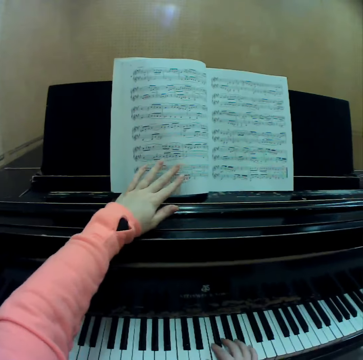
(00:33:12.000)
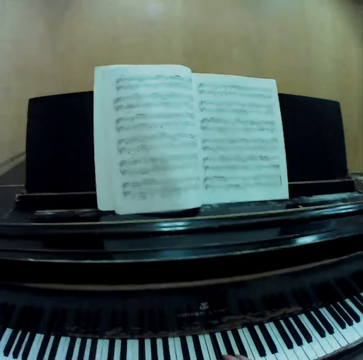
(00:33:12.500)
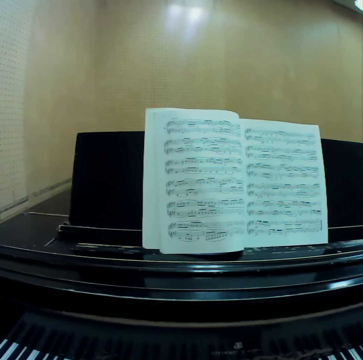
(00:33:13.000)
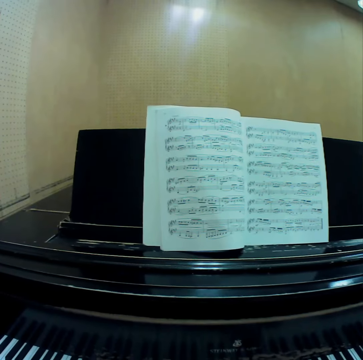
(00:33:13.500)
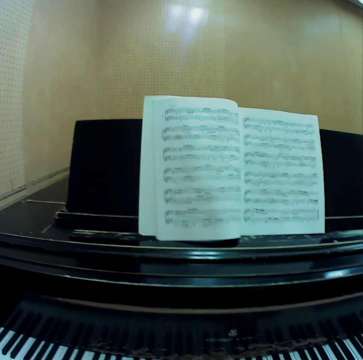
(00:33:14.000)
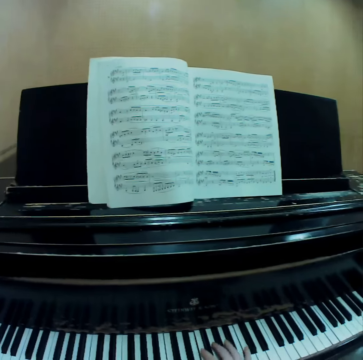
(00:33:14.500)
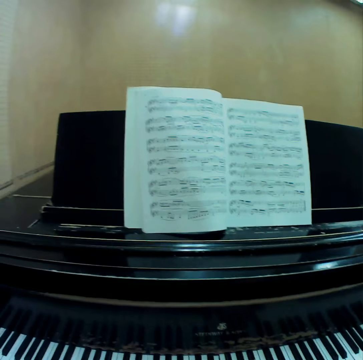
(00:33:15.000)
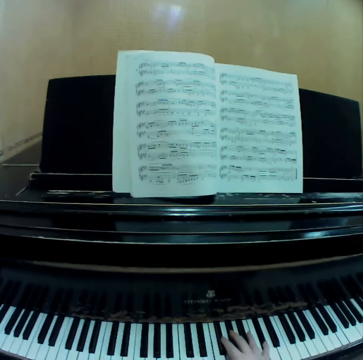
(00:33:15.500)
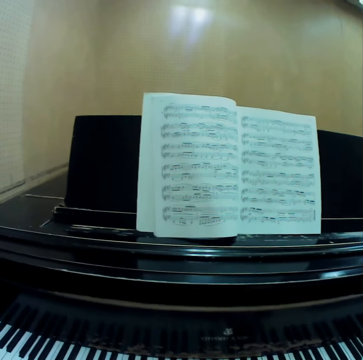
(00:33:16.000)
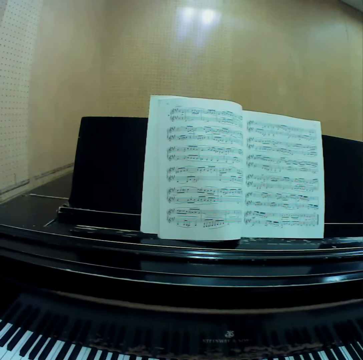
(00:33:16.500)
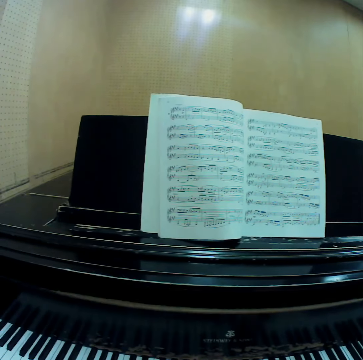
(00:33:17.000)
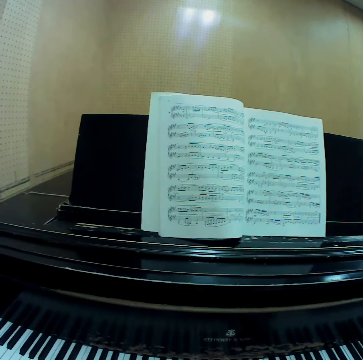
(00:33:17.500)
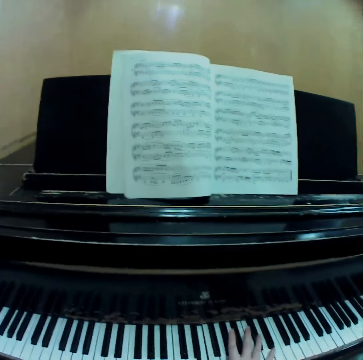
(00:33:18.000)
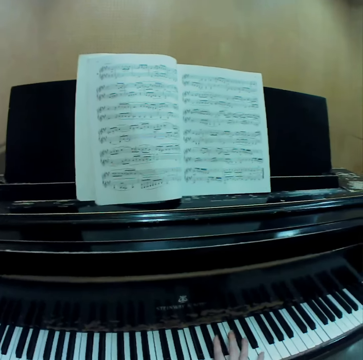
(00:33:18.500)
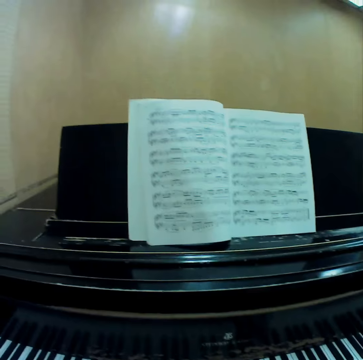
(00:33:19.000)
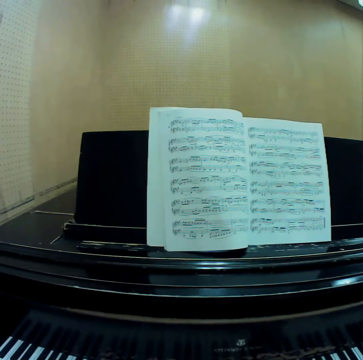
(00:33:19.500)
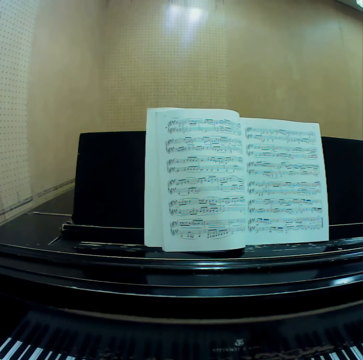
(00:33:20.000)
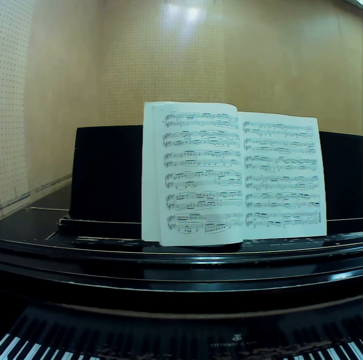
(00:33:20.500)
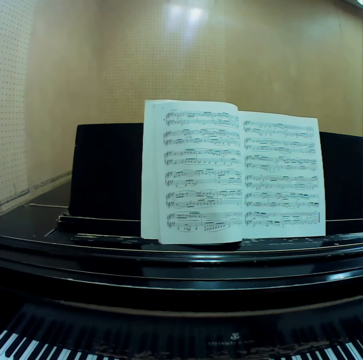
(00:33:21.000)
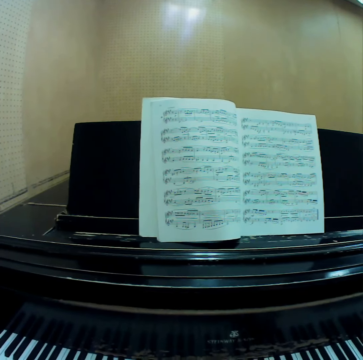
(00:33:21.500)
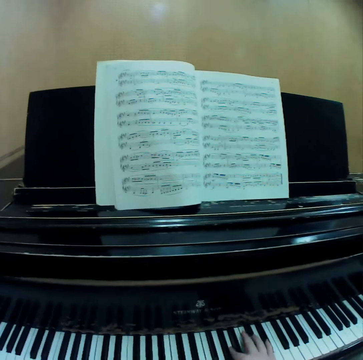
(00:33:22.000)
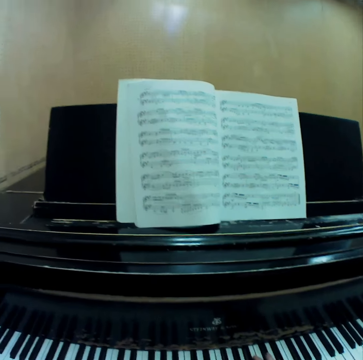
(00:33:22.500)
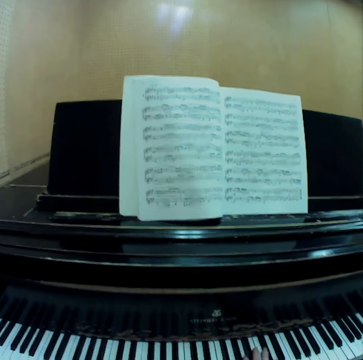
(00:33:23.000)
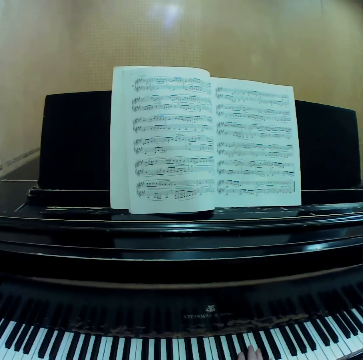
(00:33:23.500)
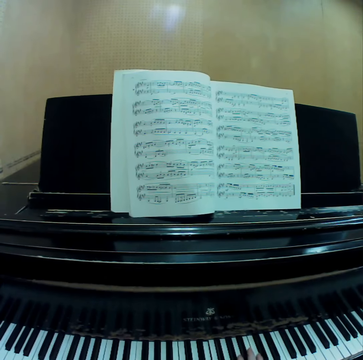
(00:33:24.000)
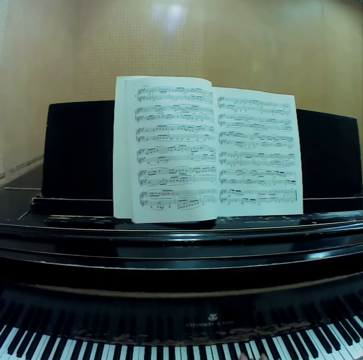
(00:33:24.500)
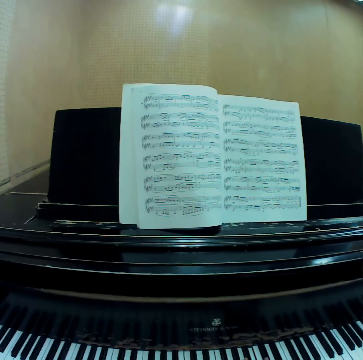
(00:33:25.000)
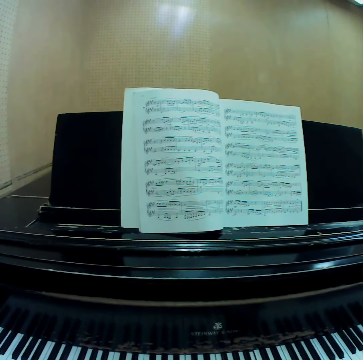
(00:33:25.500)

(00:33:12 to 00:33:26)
The camera wearer places her right hand onto the keyboard of the piano. She lets go of the page, places her left hand onto the keyboard of the piano and plays the piano with both her hands.

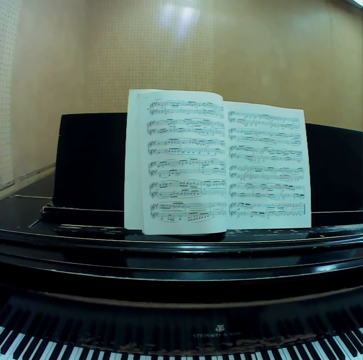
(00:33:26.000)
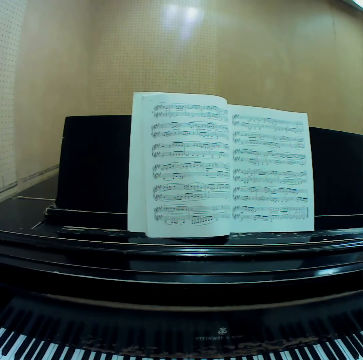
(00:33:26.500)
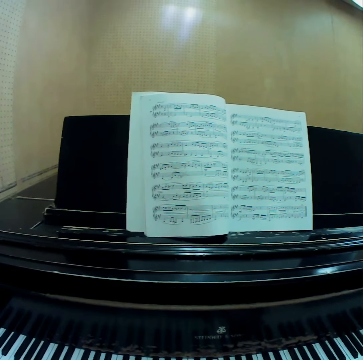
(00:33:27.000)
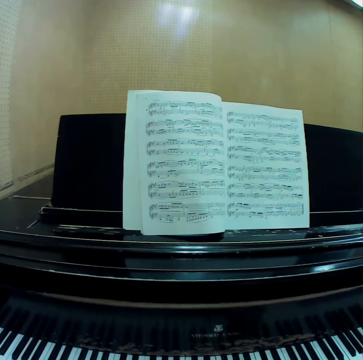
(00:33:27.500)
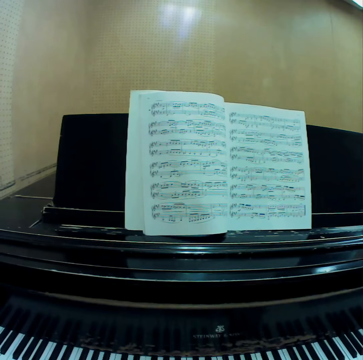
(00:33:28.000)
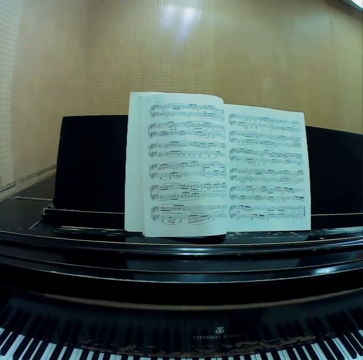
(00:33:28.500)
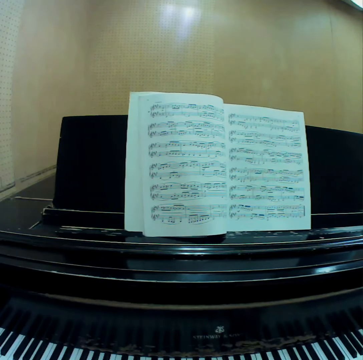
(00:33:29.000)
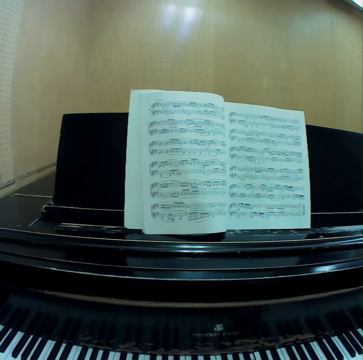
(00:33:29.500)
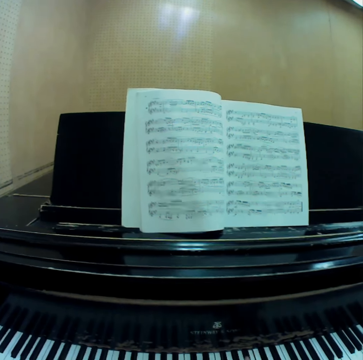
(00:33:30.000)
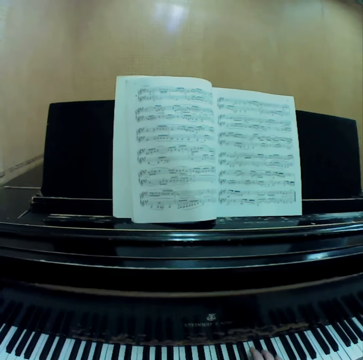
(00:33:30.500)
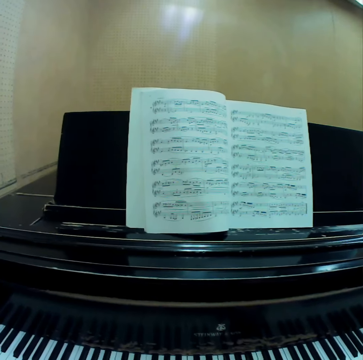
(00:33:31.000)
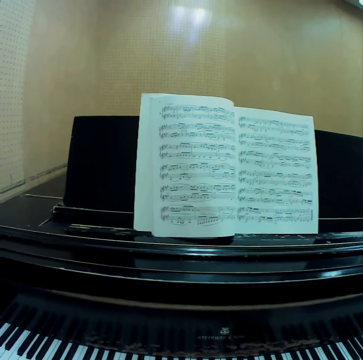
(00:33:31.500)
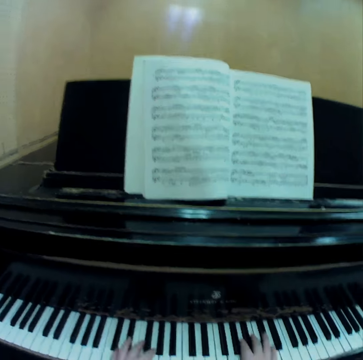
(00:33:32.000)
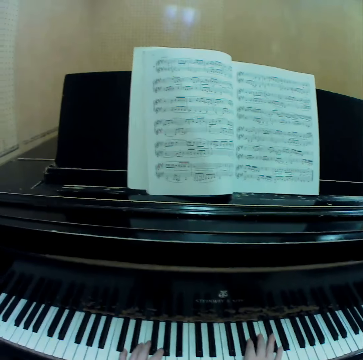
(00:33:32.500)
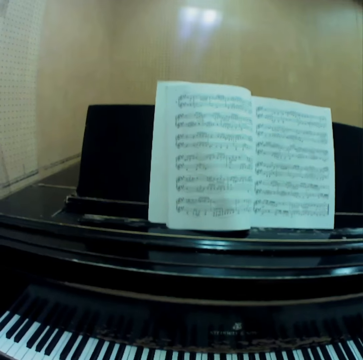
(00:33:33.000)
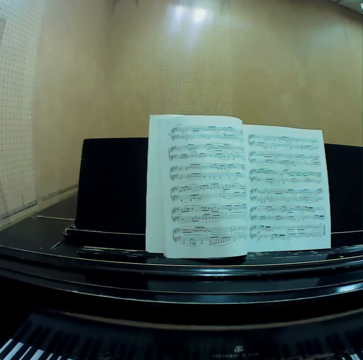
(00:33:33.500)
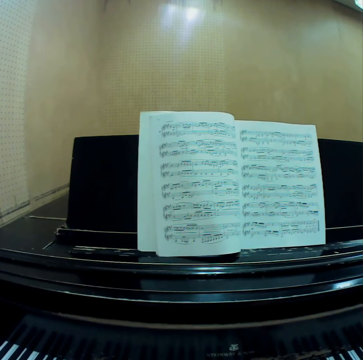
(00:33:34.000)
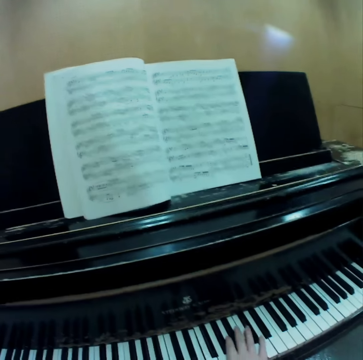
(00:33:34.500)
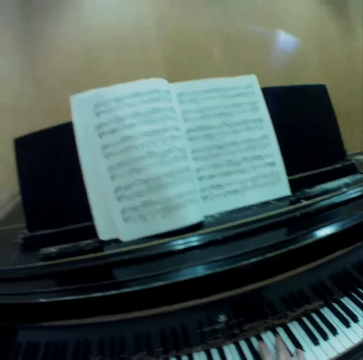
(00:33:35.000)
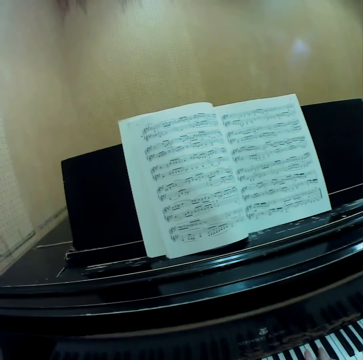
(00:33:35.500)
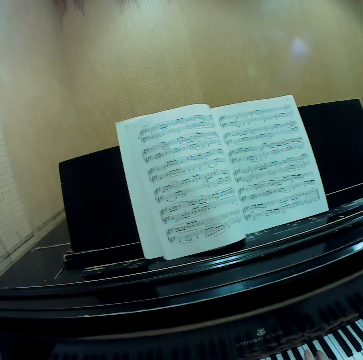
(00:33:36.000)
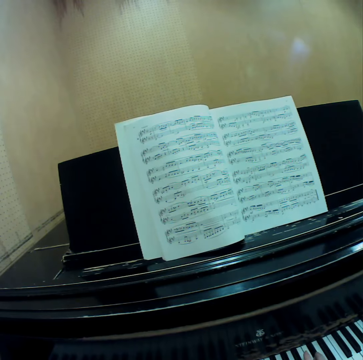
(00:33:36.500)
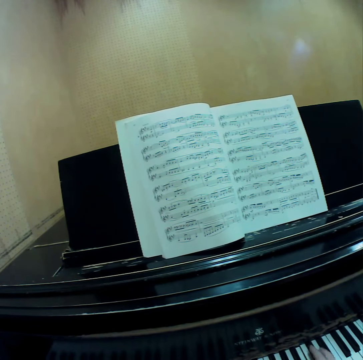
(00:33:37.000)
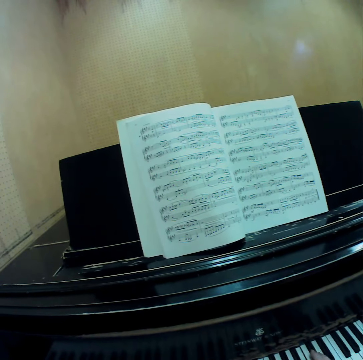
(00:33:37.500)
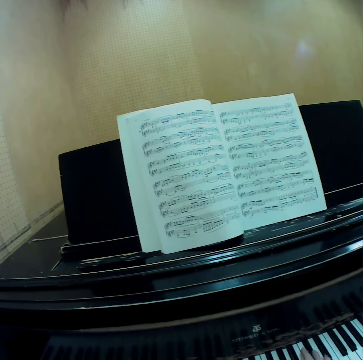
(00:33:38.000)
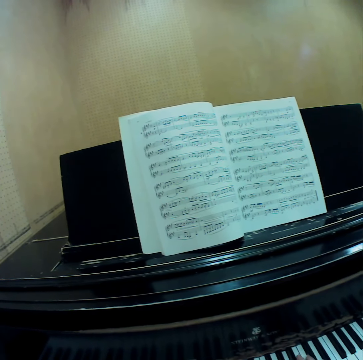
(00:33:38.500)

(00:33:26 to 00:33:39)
The camera wearer stares at the pages of the music book. She plays the piano with both her hands.

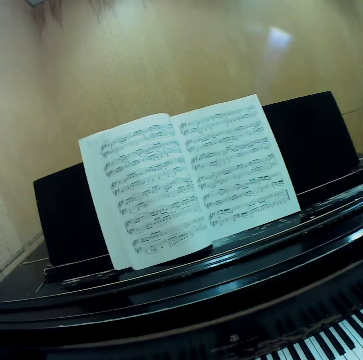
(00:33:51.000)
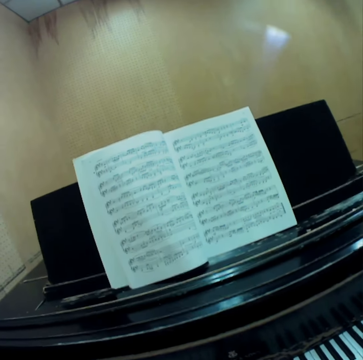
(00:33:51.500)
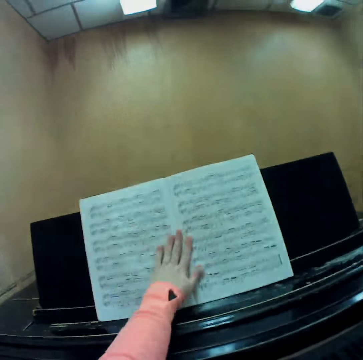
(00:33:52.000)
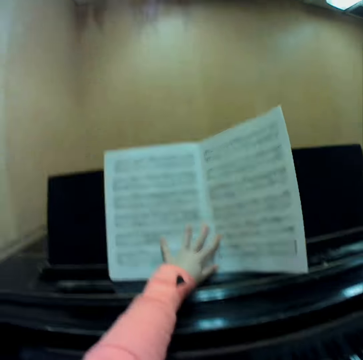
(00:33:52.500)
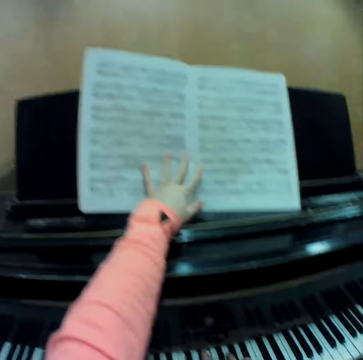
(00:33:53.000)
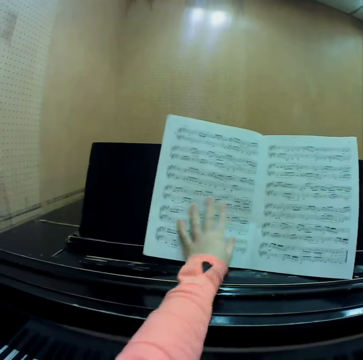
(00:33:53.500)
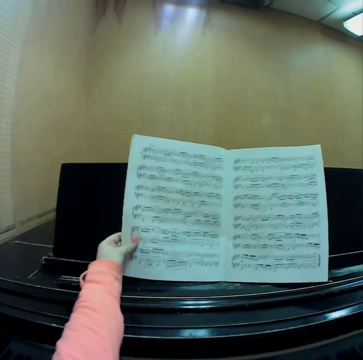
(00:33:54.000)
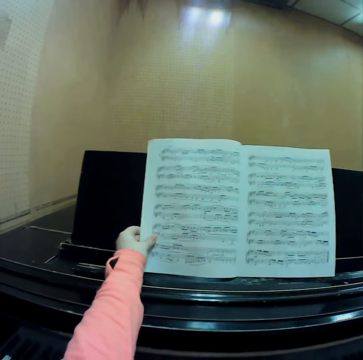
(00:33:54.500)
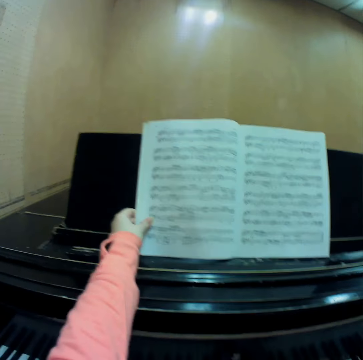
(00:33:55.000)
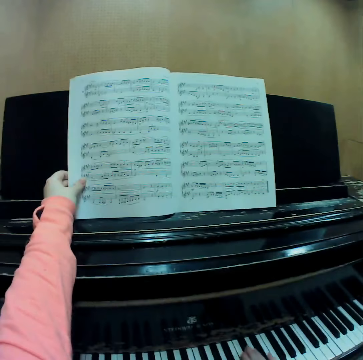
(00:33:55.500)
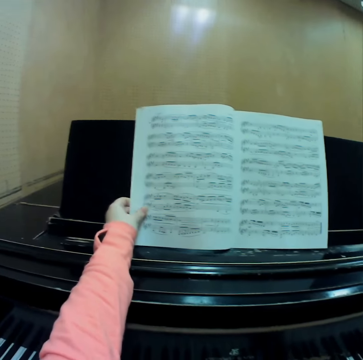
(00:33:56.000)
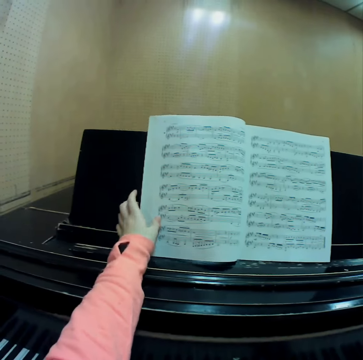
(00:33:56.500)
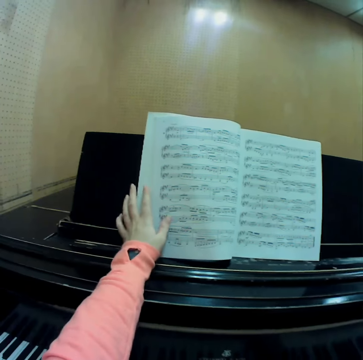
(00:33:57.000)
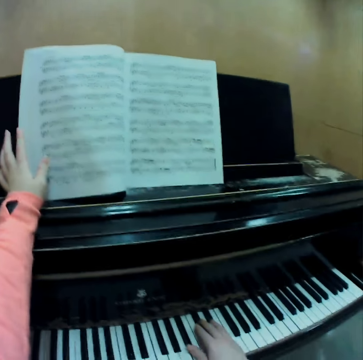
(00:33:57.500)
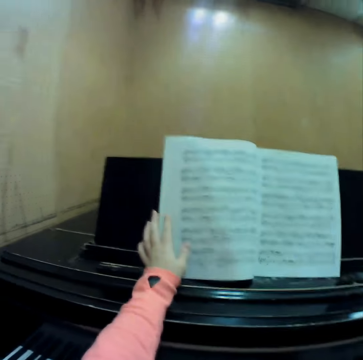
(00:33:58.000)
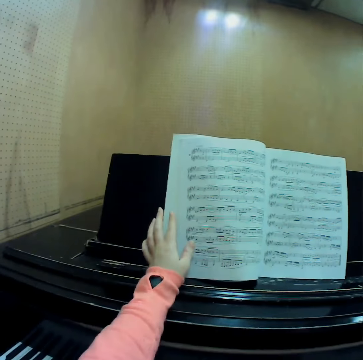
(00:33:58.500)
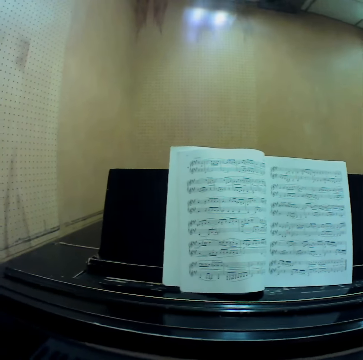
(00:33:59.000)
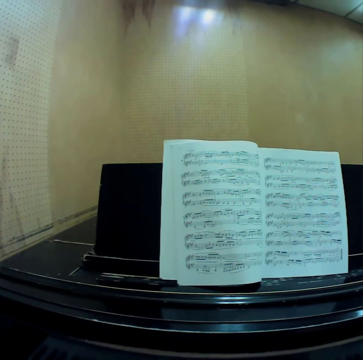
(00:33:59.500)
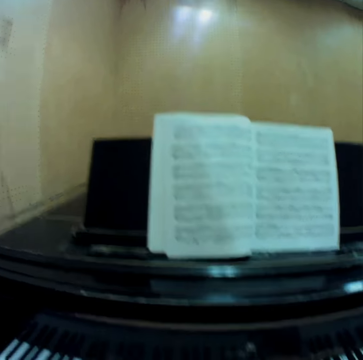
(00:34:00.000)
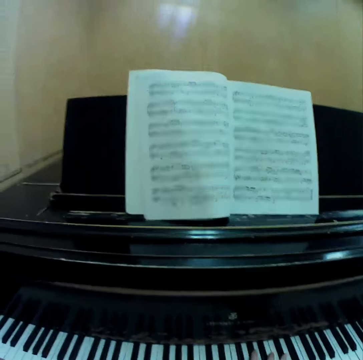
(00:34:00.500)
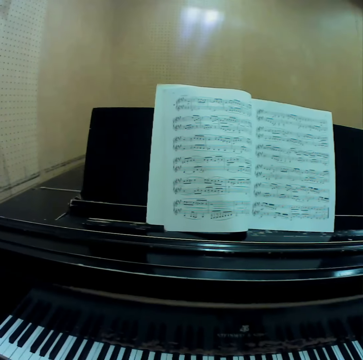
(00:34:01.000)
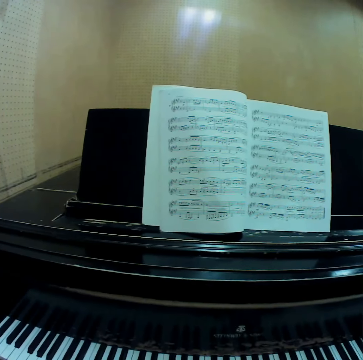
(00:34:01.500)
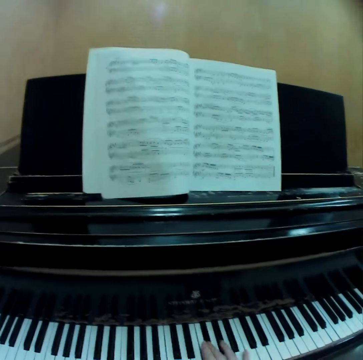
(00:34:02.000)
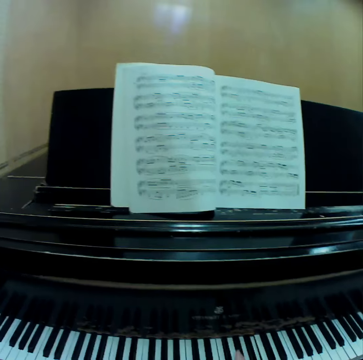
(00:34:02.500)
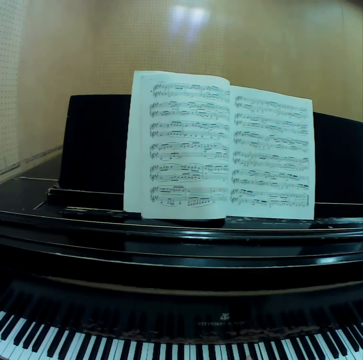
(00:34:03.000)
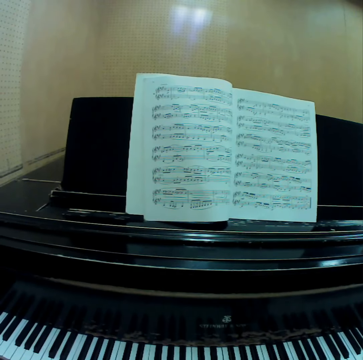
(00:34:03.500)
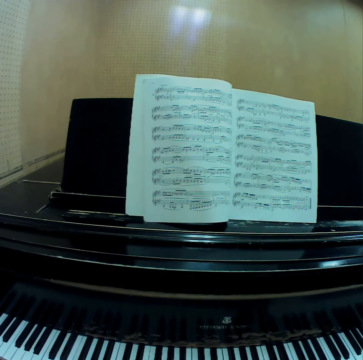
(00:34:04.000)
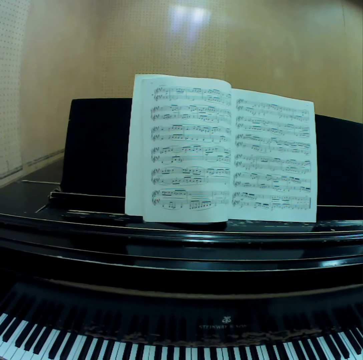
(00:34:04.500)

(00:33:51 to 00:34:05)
The camera wearer smoothens the page of the music manuscript with her left hand. She places her left hand on the page. She plays the piano with her right hand. She holds the music manuscript with her left hand. She lets go of the page. She stares at the pages of the book. She places her left hand onto her left thigh. She plays the piano with both her hands.
